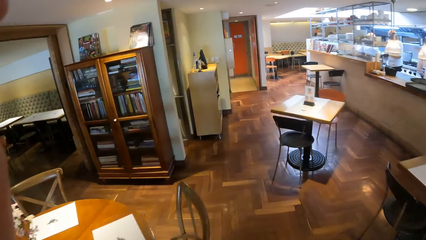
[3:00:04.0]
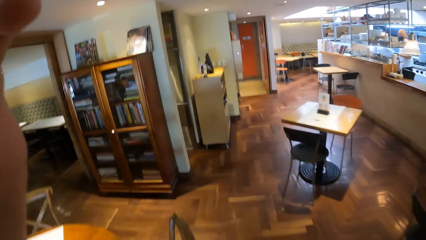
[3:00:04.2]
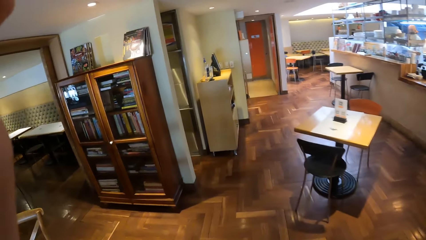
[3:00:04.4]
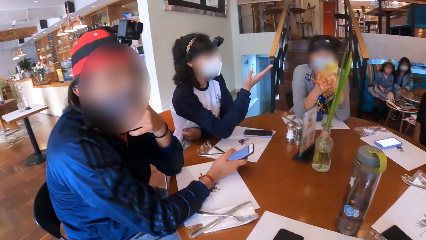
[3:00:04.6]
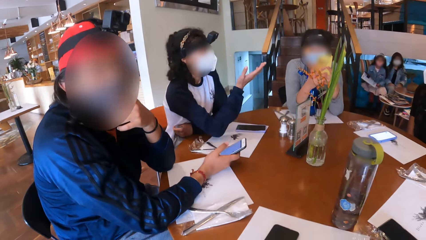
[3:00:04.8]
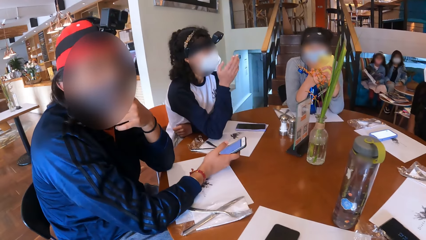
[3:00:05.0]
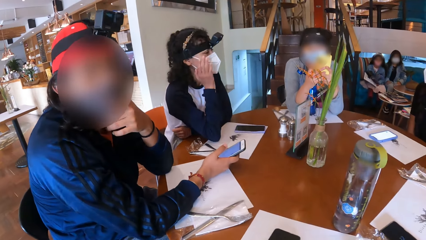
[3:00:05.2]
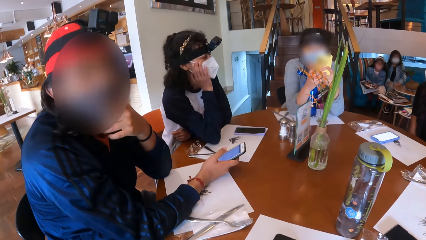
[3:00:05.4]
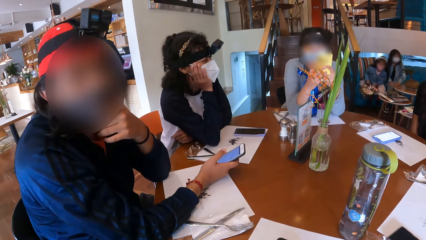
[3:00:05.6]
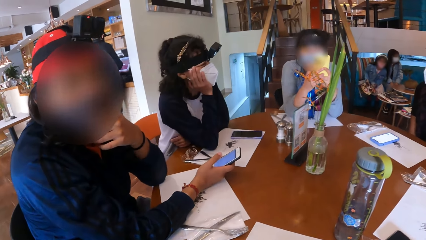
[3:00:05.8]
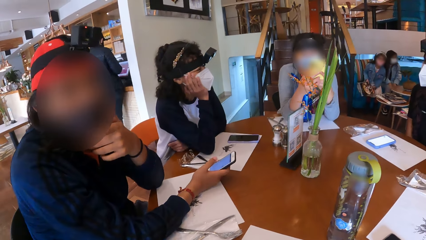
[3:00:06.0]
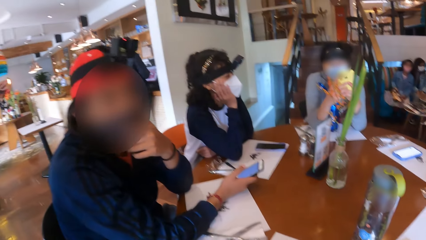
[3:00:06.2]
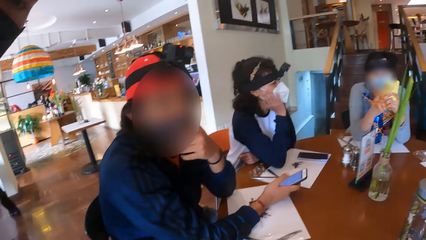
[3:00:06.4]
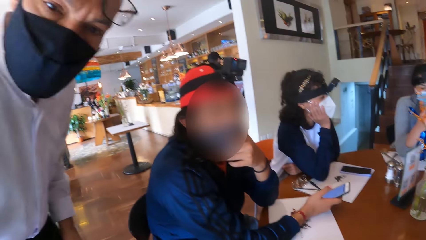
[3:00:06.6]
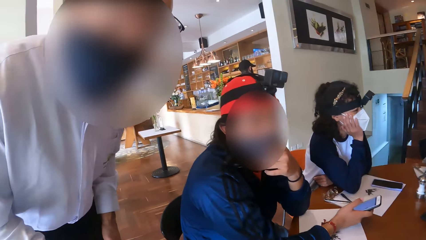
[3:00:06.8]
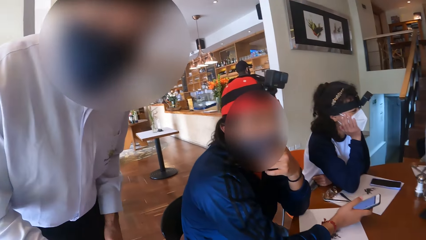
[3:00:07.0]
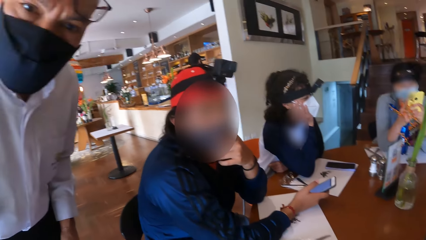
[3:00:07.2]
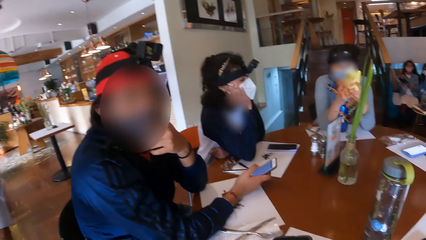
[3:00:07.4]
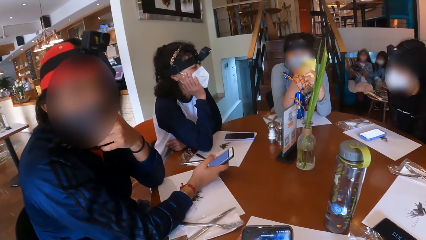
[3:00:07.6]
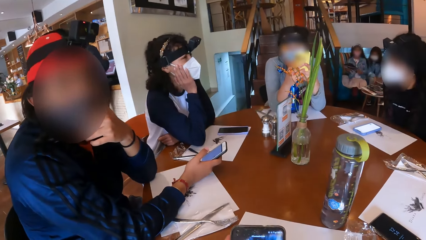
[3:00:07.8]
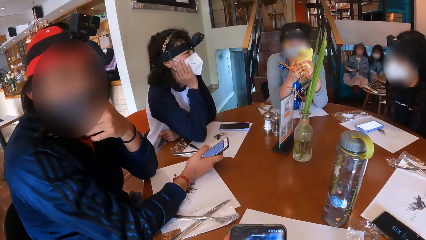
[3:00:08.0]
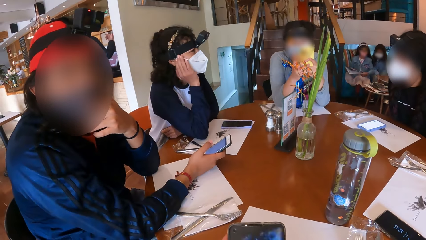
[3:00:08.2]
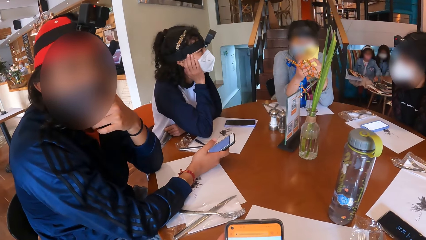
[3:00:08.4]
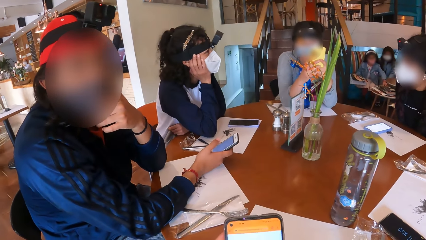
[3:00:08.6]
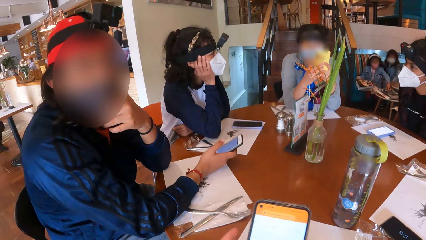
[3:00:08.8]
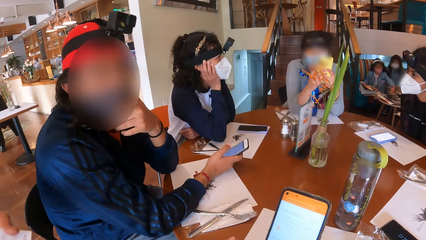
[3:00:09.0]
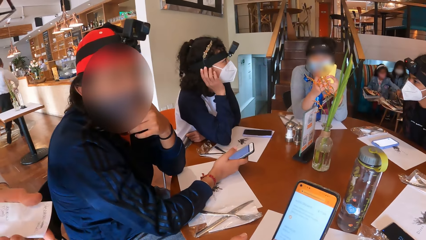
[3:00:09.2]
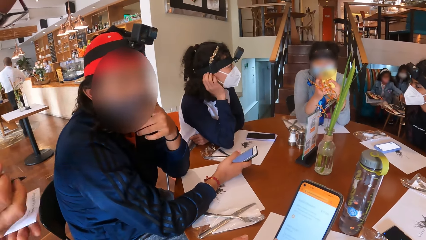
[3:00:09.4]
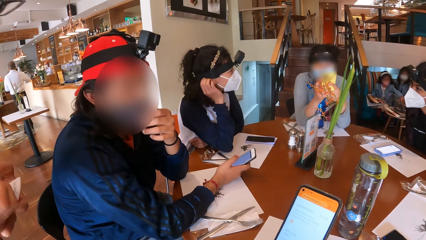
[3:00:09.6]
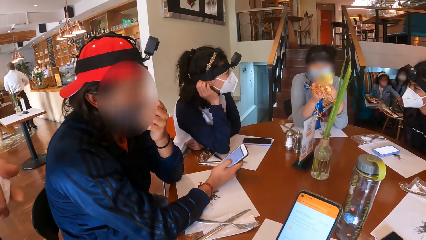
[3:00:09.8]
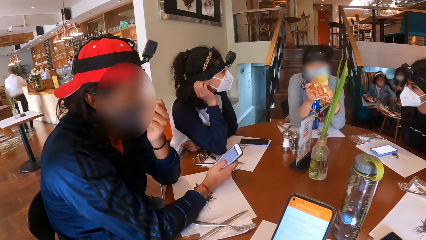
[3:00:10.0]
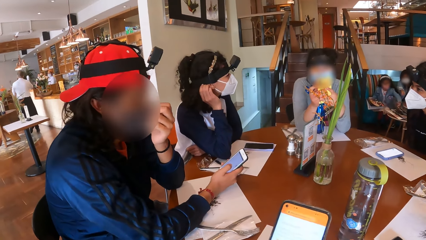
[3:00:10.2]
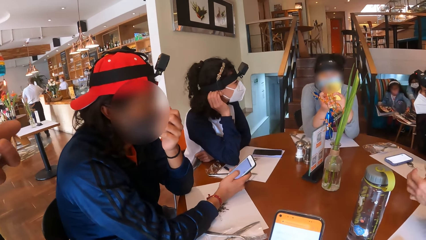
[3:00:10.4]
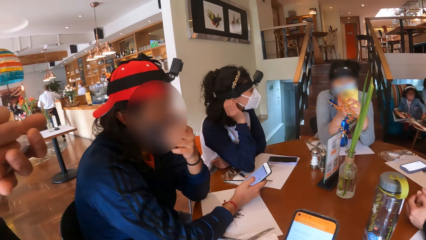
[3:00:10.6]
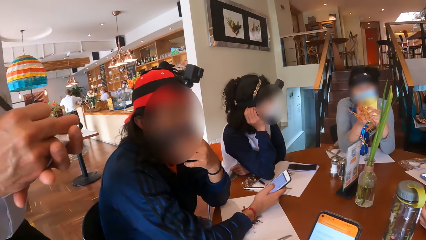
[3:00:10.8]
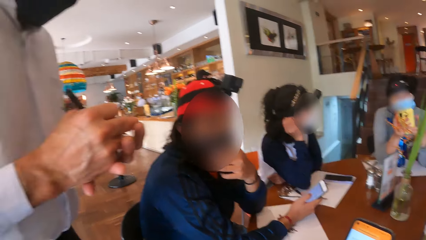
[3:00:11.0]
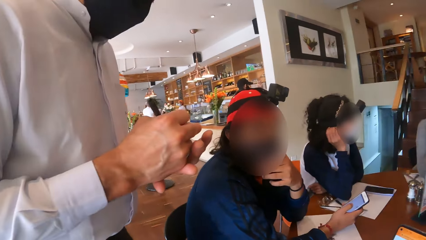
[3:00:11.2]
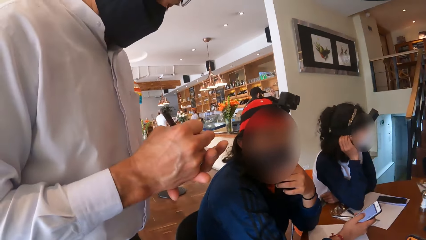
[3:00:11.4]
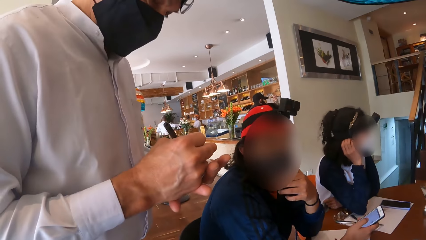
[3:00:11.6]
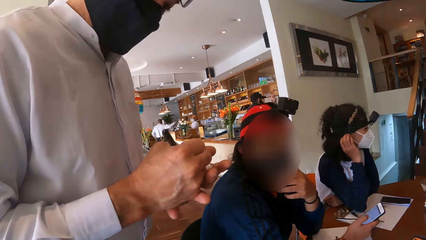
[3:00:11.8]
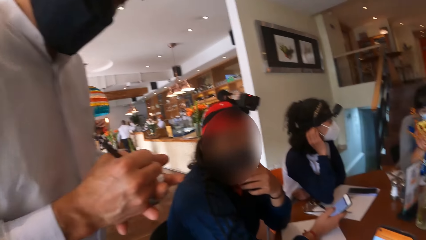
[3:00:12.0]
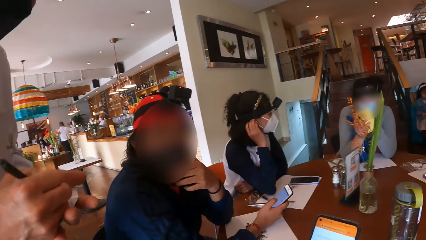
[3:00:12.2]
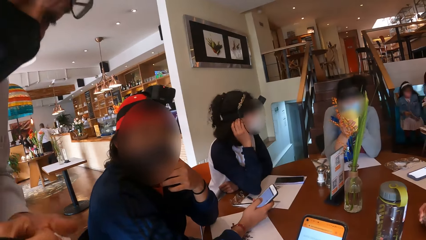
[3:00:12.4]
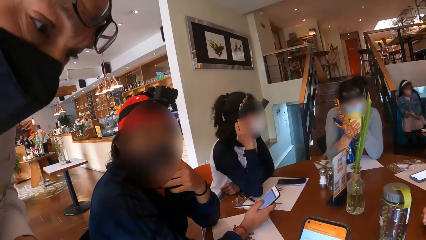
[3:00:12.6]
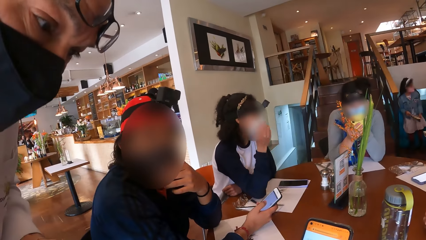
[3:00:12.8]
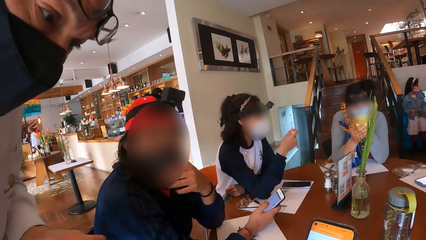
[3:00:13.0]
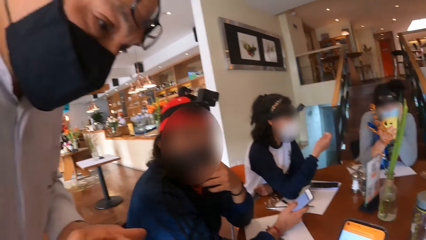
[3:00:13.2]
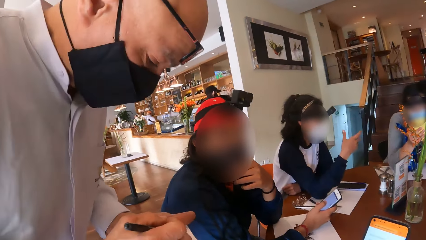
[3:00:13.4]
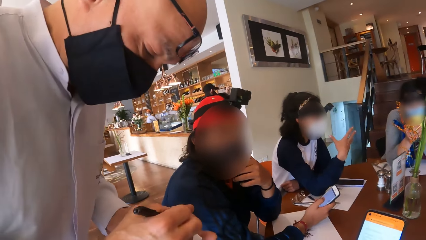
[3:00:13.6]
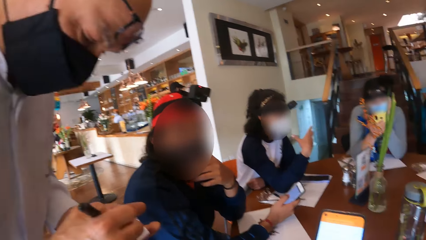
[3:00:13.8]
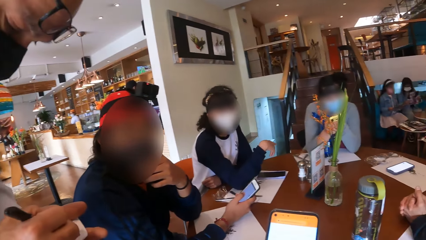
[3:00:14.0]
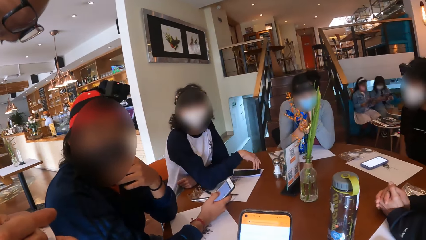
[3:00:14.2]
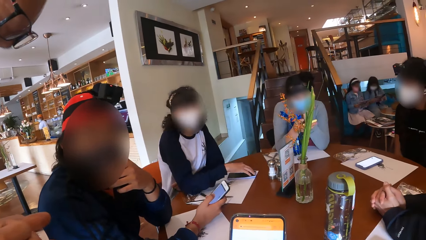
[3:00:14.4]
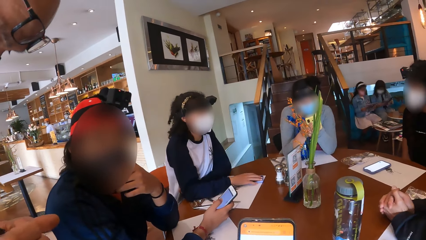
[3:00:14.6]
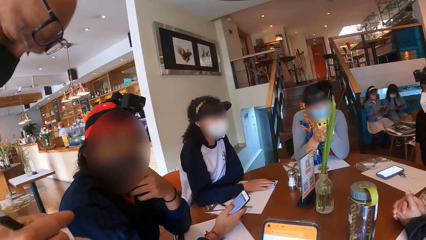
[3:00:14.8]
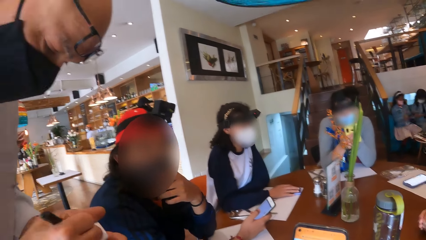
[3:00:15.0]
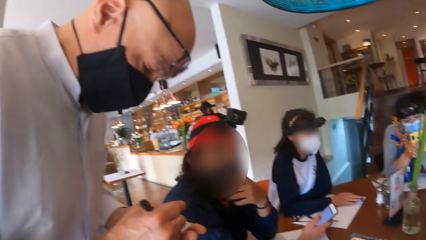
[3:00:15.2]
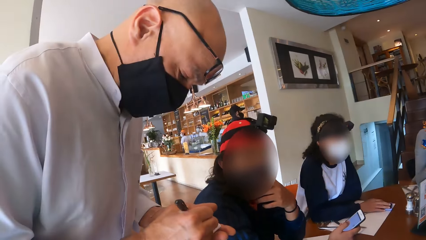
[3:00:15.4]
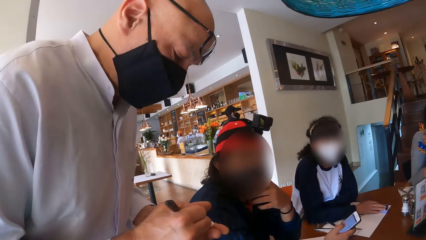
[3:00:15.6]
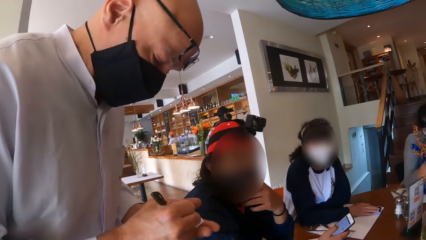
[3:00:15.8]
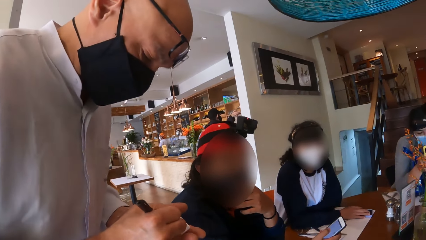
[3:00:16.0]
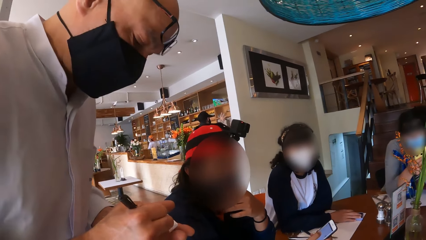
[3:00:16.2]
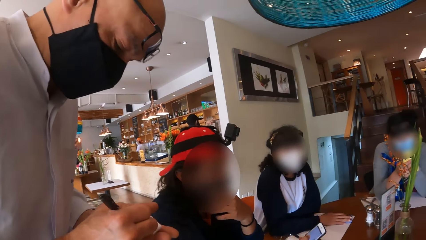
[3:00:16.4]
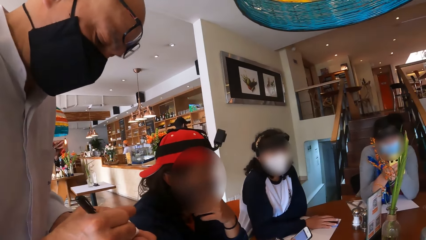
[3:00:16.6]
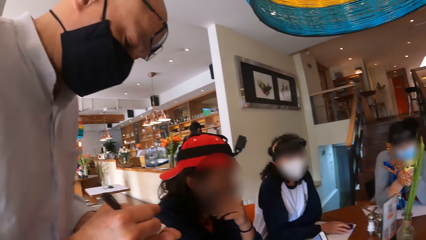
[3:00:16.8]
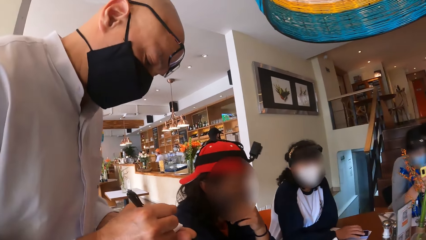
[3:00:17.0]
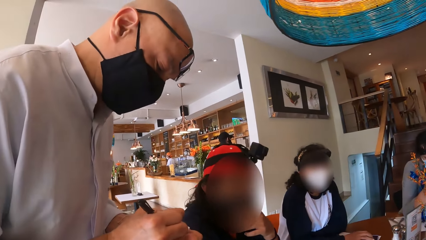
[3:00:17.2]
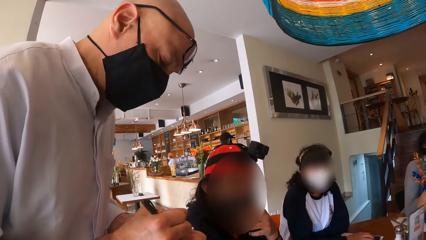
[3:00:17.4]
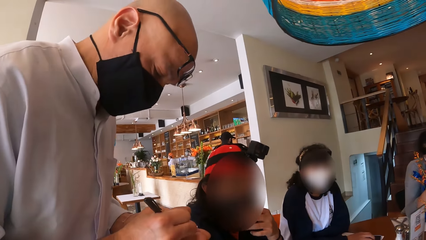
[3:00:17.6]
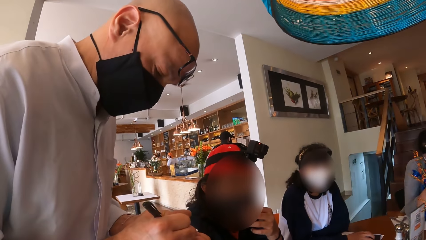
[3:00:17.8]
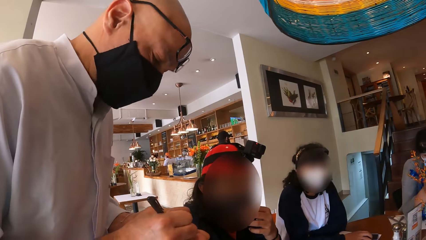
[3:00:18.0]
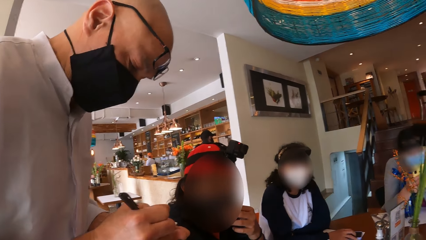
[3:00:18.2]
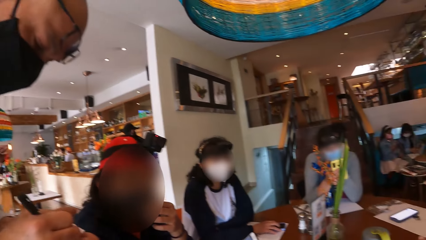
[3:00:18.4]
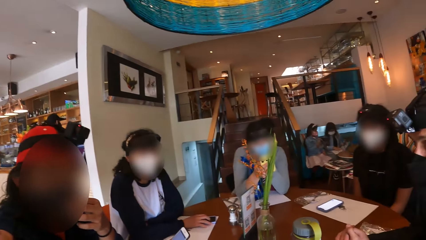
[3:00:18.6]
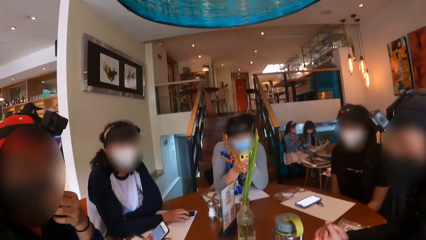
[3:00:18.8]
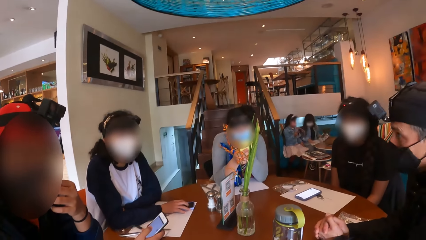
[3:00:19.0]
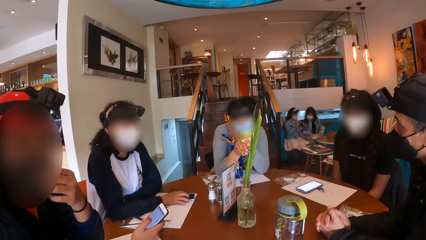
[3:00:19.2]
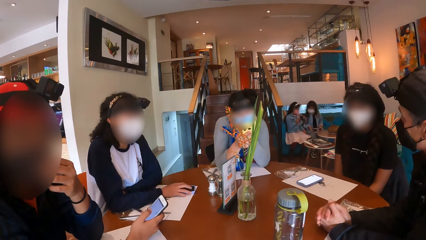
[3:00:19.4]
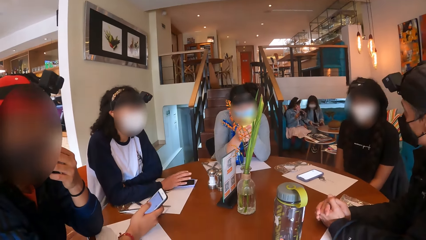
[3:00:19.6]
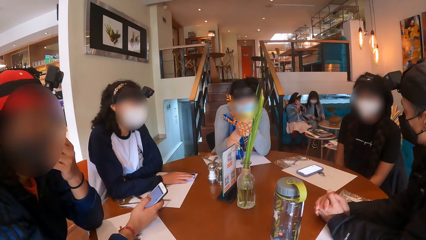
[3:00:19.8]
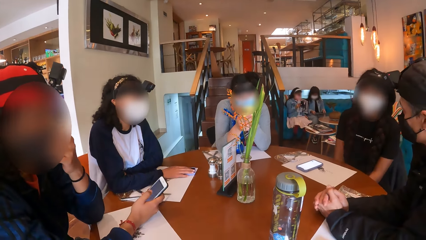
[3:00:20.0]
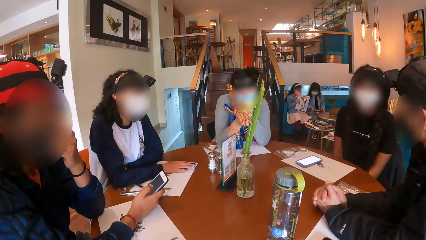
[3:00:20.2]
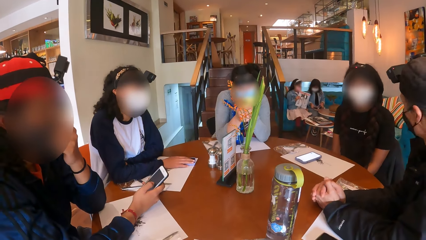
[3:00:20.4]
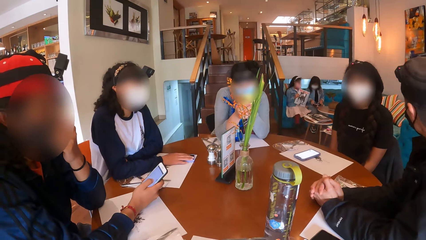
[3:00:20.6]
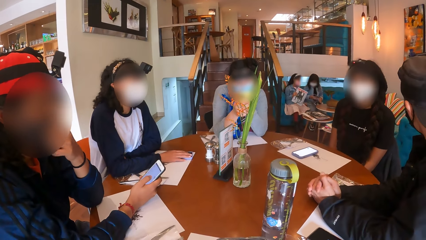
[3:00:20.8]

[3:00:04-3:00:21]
The camera wearer adjusts her camera with both hands. A man touches his face with his left hand. The camera wearer converses with a waiter. She operates the cellphone with her right hand. A woman touches her ear with her right hand. The camera wearer holds the phone. The waiter writes on the note pad in his left hand with a pen in his right hand. The waiter interacts with the camera wearer. The waiter nods his head.
